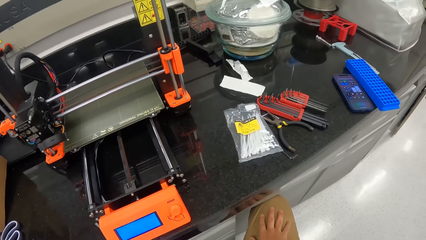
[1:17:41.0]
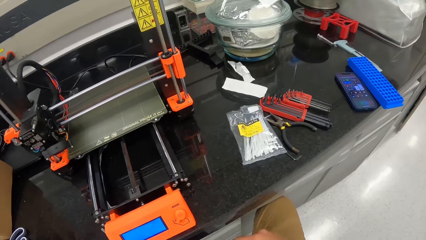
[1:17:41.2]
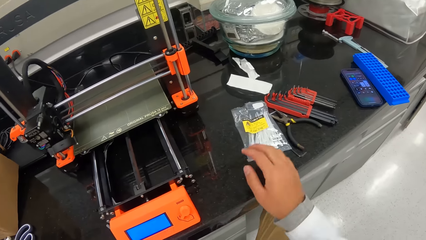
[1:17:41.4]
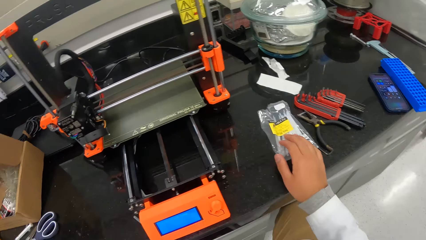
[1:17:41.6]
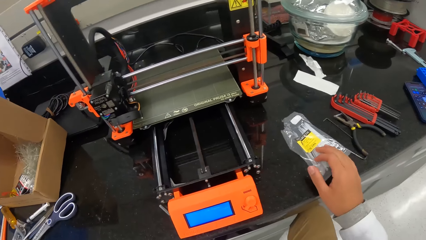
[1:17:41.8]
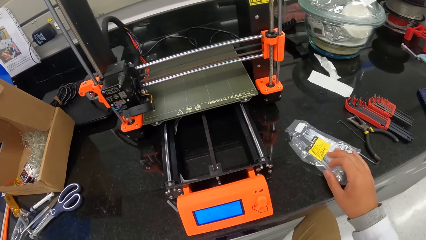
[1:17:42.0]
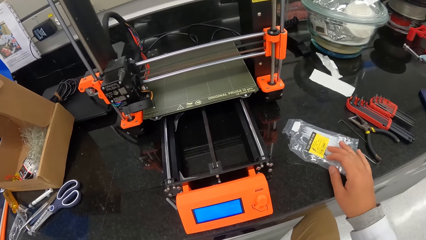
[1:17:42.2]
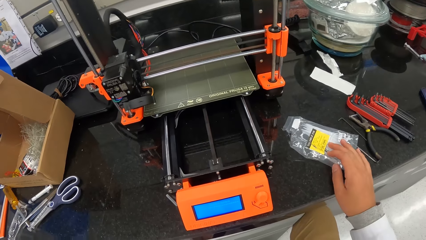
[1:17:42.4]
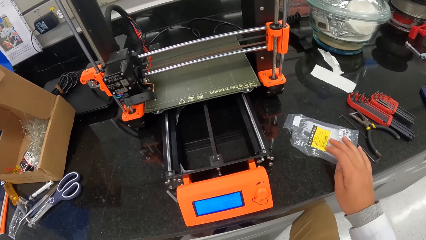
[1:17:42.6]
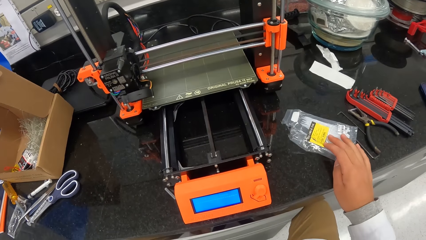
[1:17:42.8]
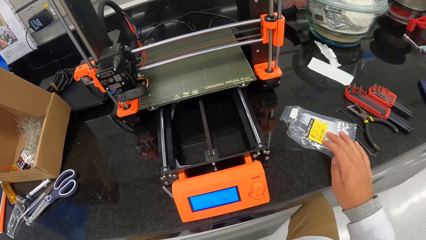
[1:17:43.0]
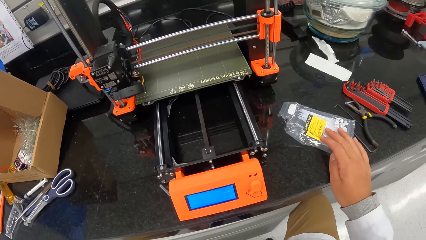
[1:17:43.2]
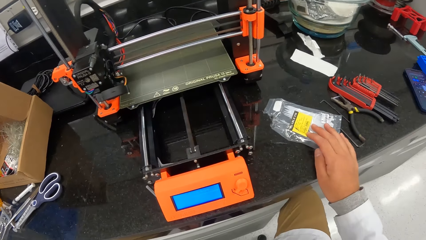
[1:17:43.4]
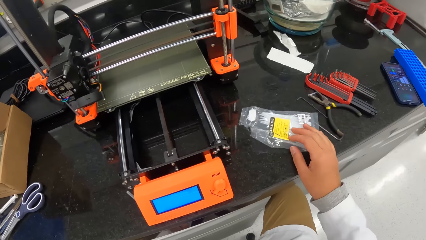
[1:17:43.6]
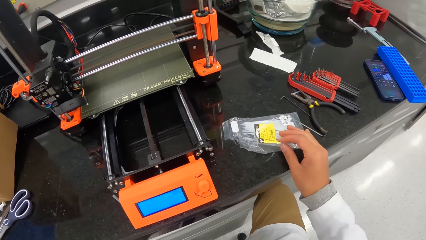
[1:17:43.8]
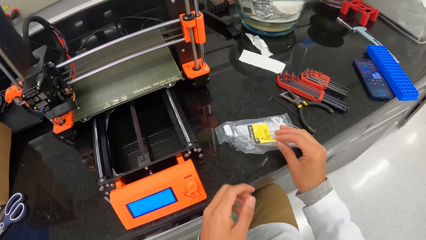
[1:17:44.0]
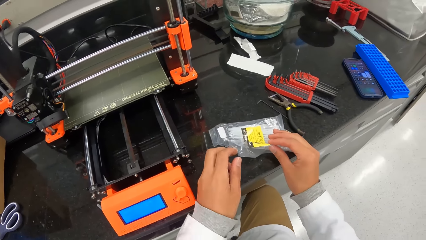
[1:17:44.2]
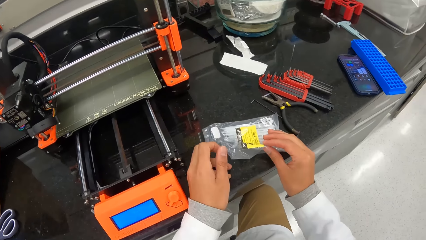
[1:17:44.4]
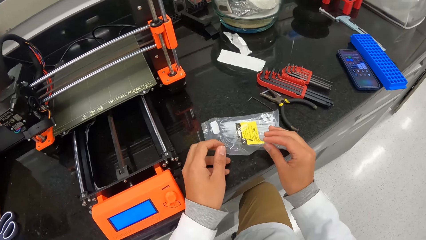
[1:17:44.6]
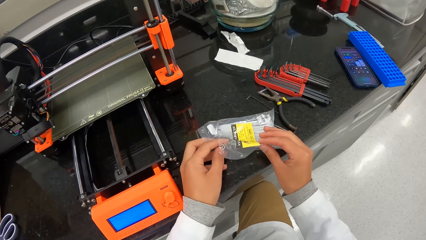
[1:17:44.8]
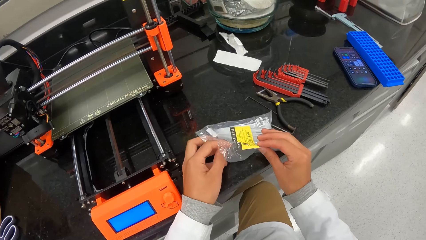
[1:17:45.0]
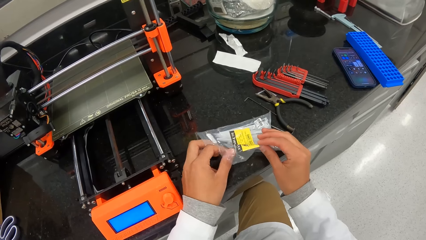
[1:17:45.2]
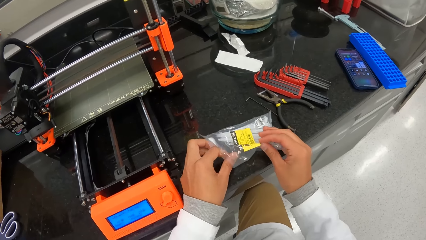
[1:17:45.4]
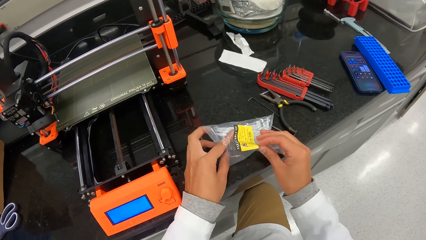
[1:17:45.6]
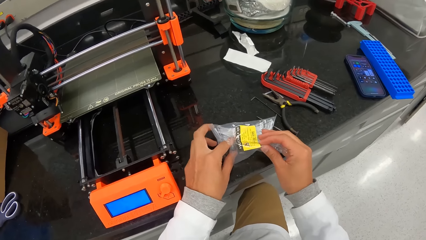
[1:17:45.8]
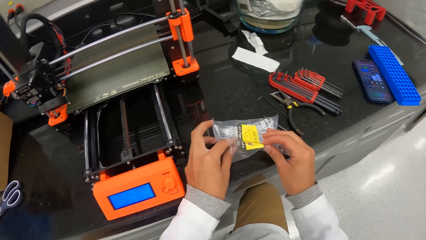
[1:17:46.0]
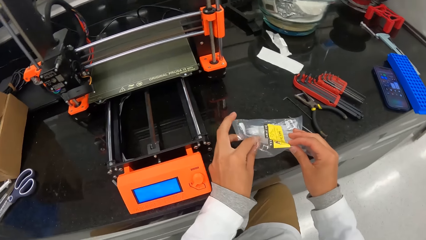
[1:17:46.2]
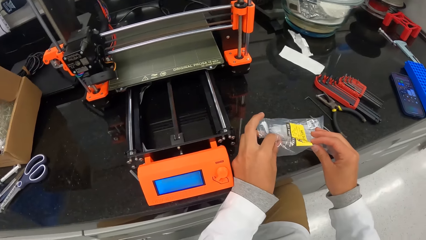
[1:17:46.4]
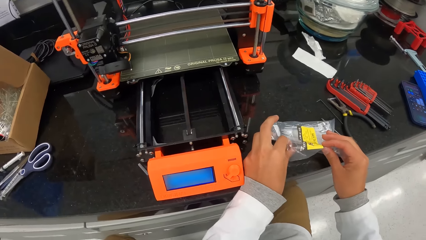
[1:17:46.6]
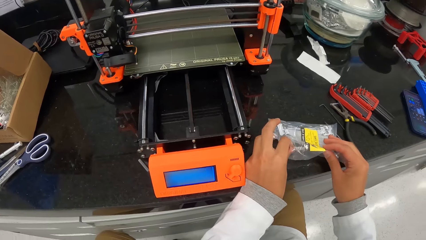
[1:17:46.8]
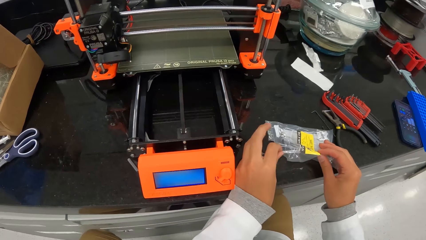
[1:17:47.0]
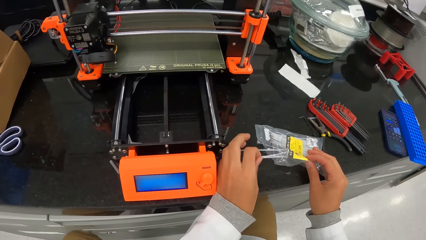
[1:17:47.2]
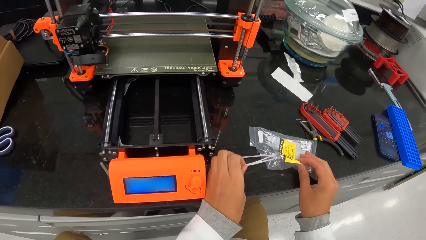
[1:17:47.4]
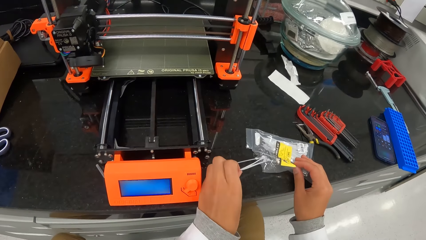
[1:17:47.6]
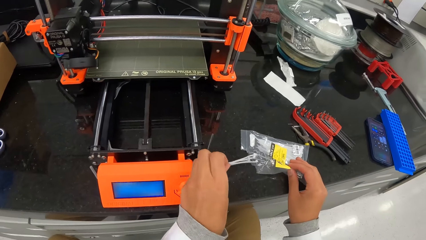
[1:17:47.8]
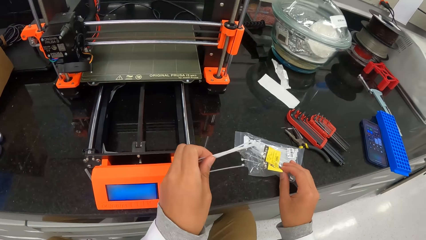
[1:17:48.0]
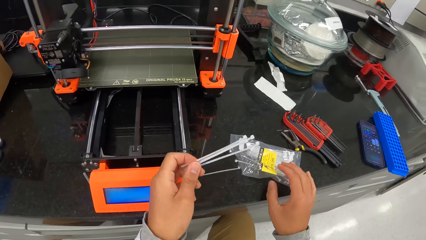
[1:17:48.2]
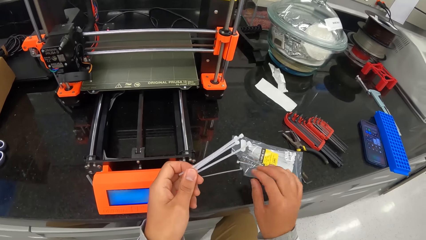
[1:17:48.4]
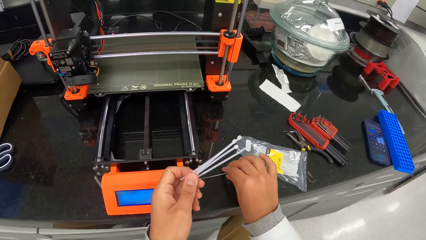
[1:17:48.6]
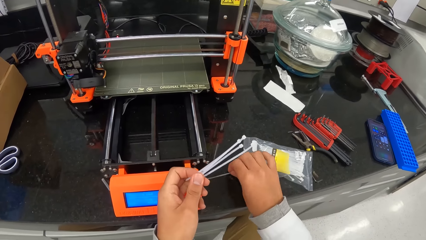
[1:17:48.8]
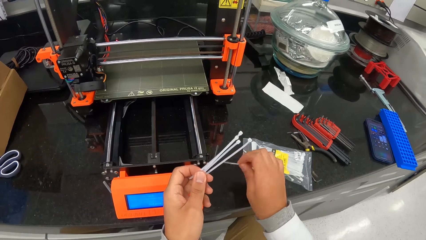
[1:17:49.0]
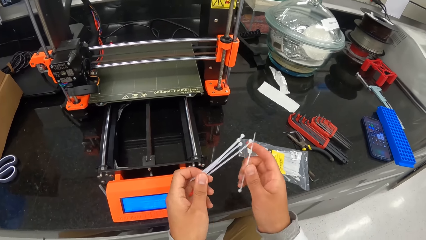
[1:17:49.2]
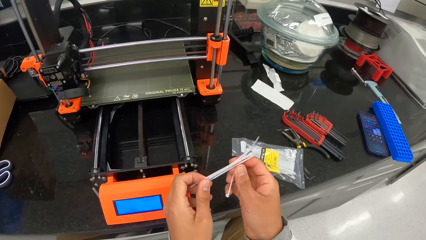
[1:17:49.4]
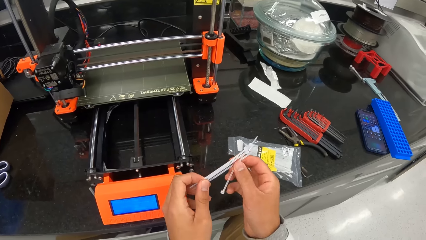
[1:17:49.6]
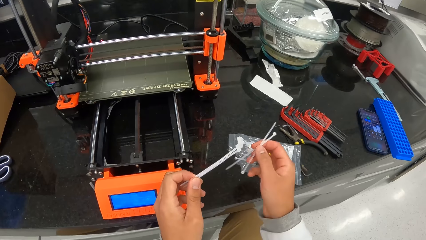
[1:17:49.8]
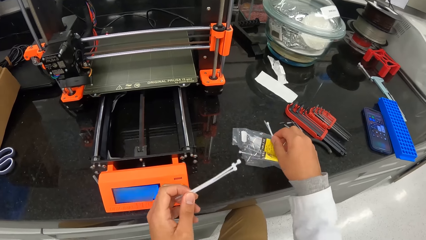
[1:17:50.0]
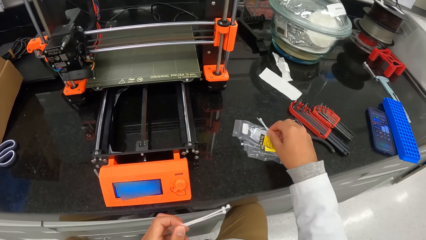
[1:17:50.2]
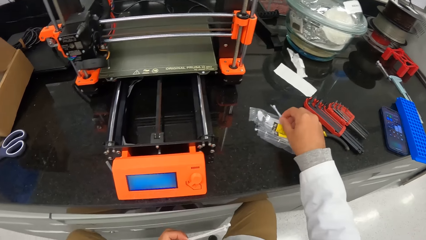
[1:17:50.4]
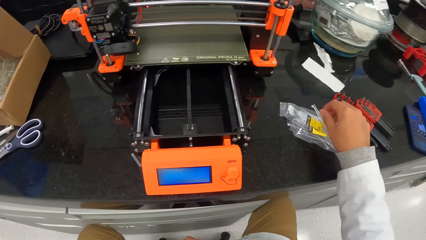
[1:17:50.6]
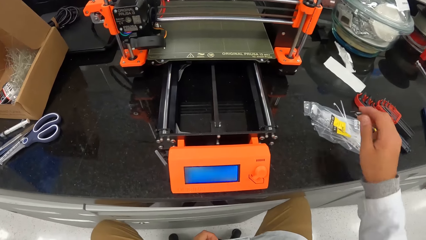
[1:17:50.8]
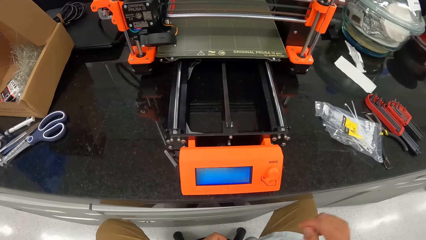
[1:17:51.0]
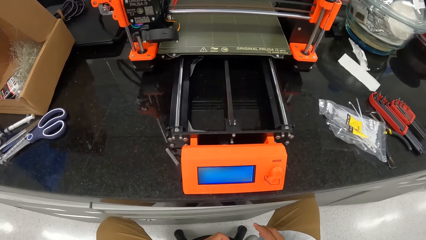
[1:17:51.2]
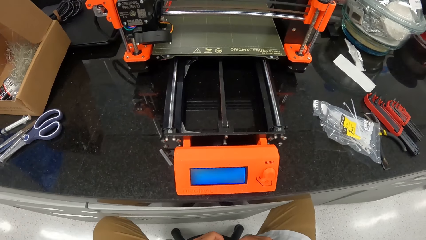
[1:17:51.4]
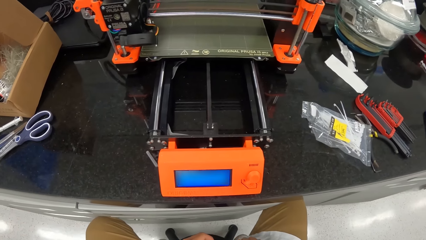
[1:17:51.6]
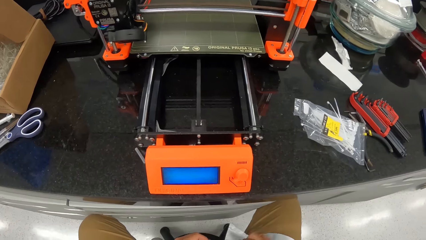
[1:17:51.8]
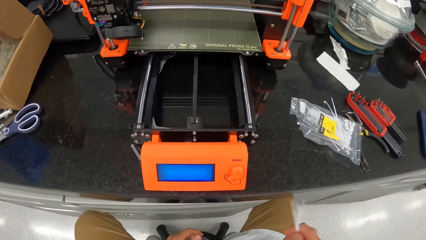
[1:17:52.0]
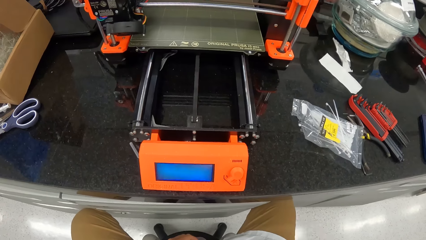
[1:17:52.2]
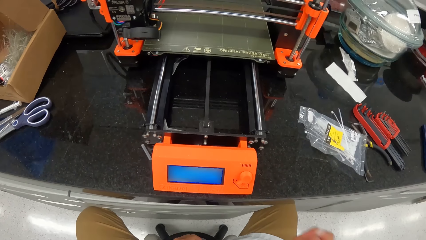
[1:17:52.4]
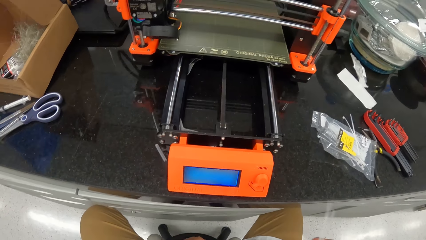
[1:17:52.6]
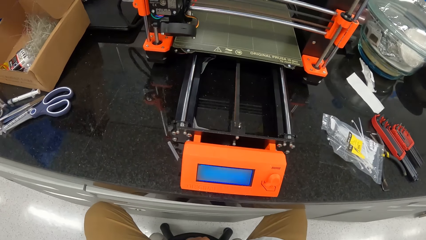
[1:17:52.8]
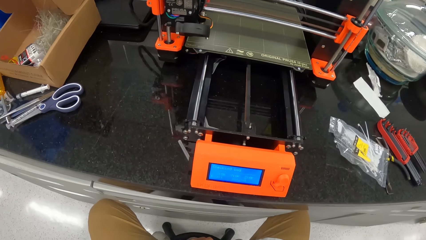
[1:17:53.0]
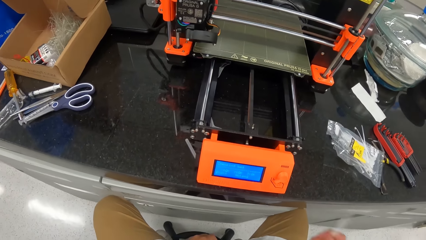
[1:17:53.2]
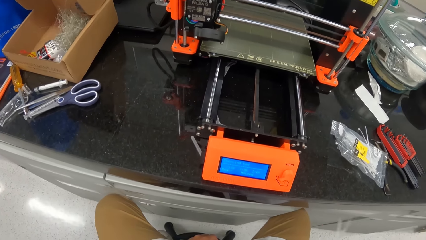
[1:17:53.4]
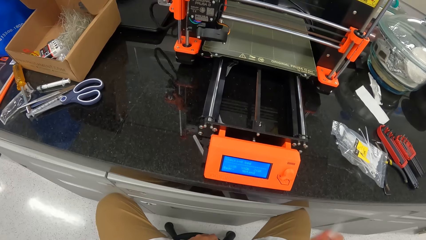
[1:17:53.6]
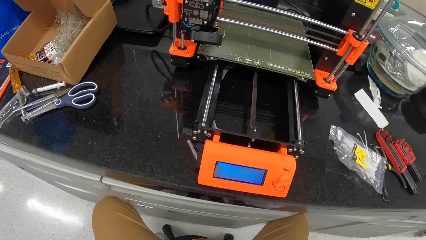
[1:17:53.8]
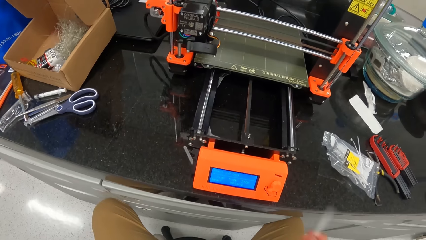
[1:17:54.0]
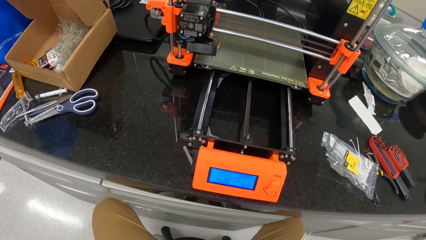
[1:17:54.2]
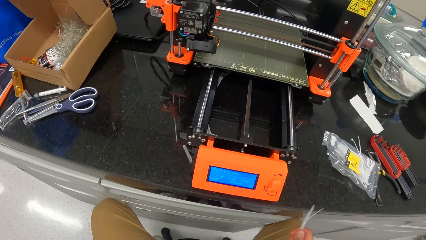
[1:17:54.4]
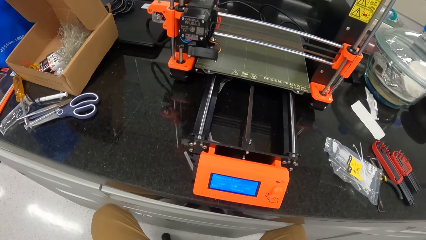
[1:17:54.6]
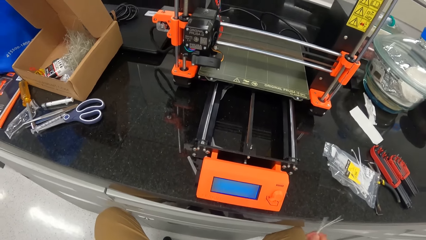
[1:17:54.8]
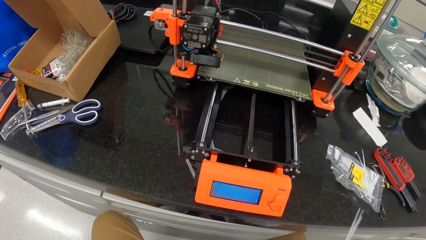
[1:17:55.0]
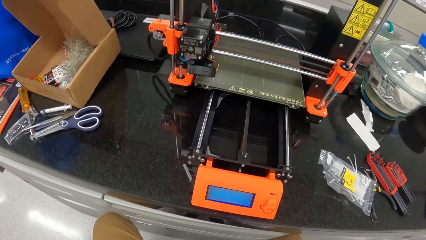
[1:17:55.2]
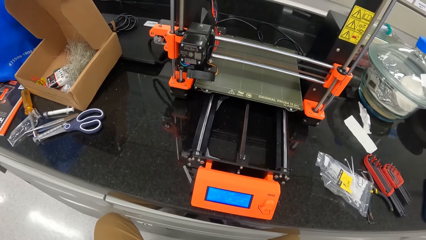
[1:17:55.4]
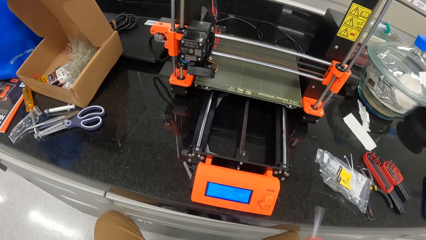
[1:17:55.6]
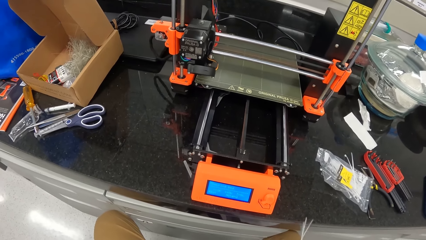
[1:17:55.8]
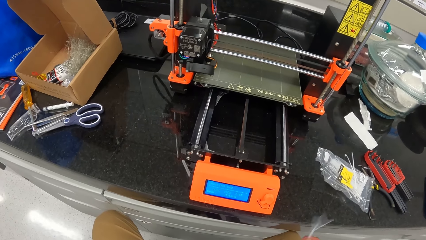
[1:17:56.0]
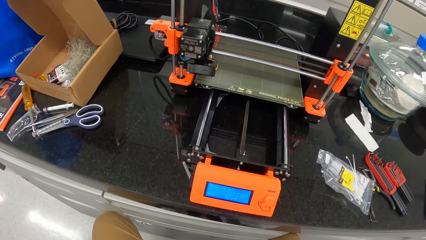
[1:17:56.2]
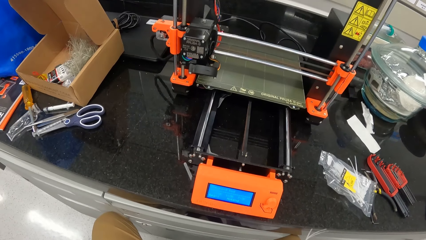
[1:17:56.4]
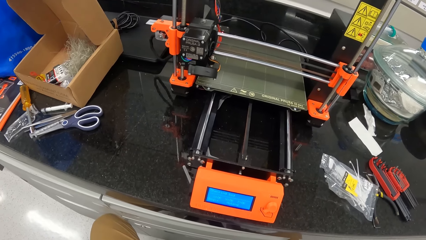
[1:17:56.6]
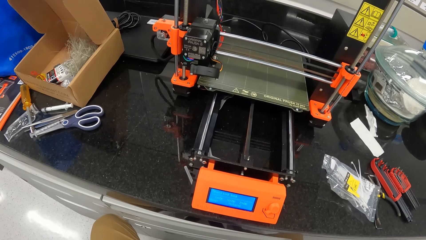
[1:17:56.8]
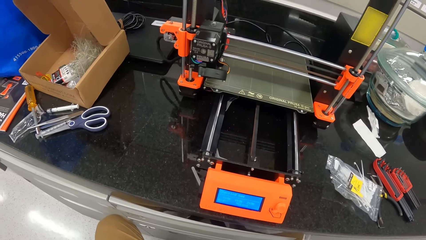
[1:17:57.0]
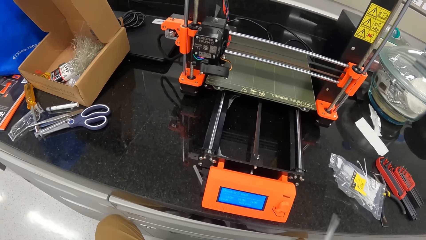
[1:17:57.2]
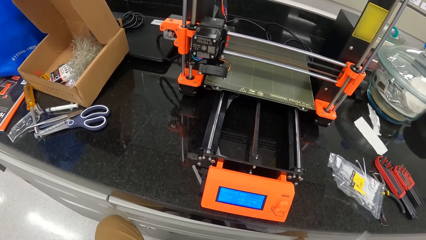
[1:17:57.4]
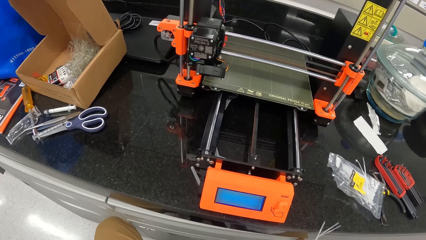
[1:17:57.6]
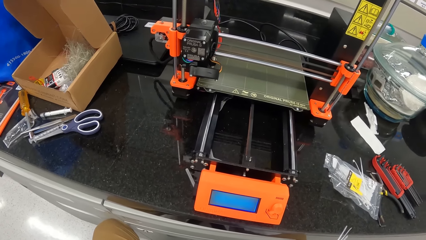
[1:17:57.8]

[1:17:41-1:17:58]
The camera wearer looks around the table. He pulls a nylon zip lock with his right hand. He picks up the sachet on the table. He removes plastic ties or rods from the nylon zip lock. He carries a plastic tie from the table with his right hand. He passes the plastic tie from his left hand to his left hand. He pushes the nylon zip lock with his right hand. He drops the plastic tie on the nylon zip lock with his right hand. He looks at the scanning machine. He hits the plastic tie on the table with his right hand.
